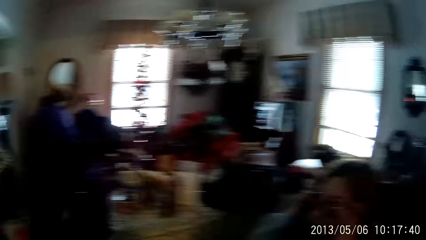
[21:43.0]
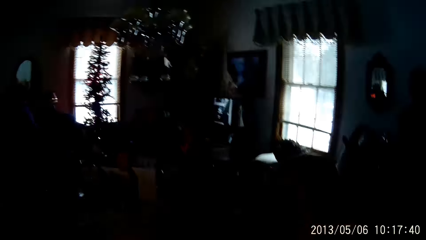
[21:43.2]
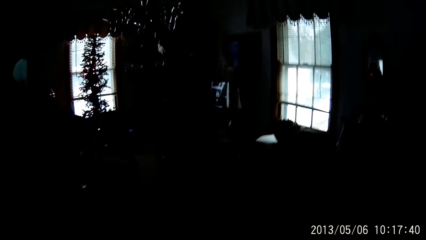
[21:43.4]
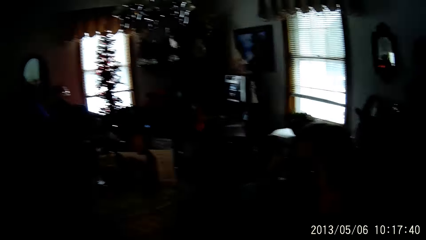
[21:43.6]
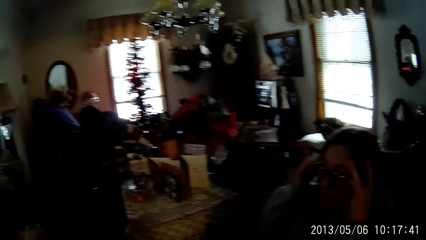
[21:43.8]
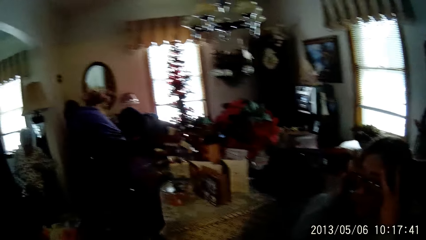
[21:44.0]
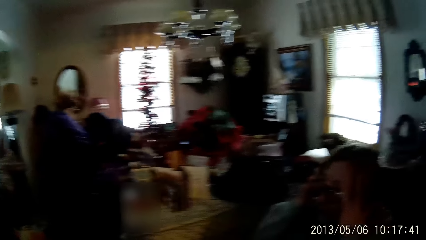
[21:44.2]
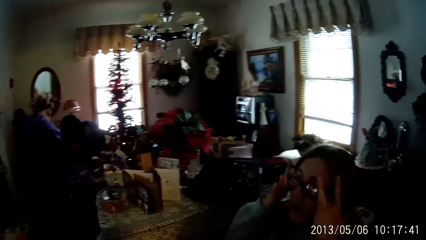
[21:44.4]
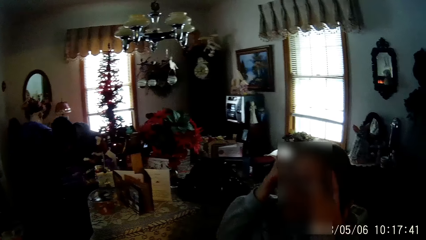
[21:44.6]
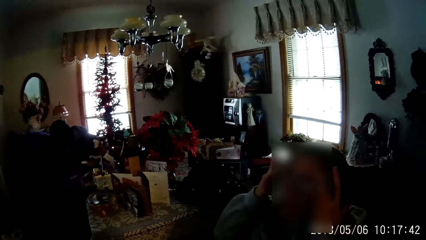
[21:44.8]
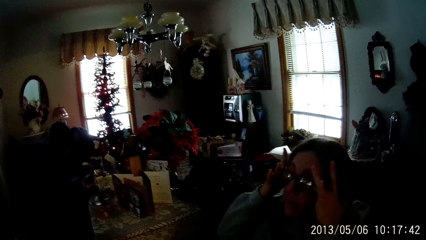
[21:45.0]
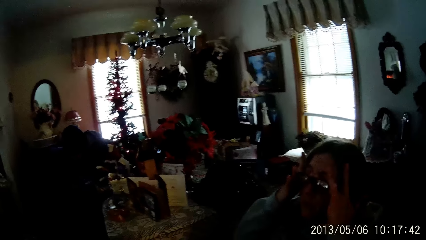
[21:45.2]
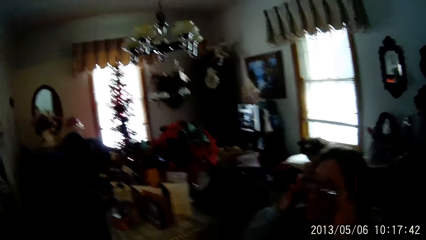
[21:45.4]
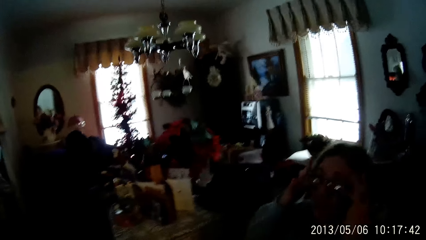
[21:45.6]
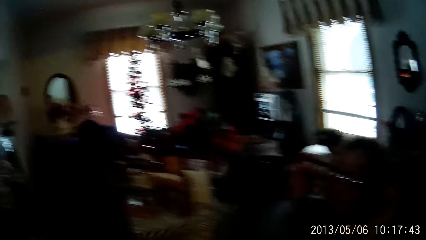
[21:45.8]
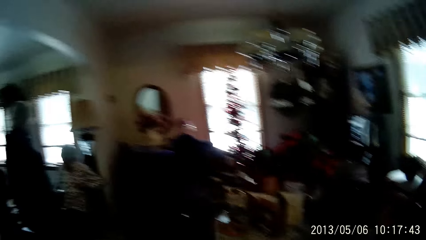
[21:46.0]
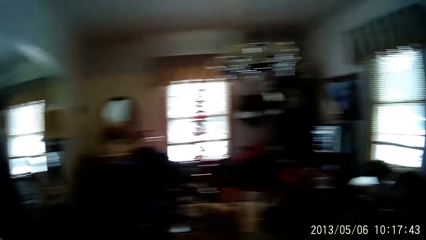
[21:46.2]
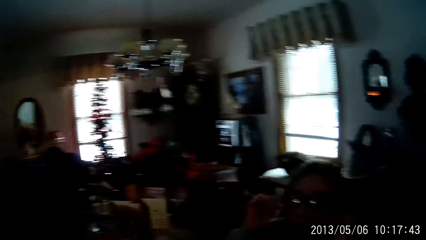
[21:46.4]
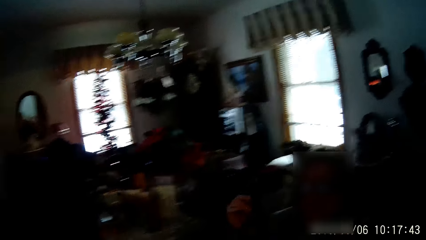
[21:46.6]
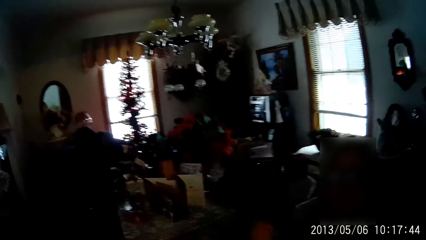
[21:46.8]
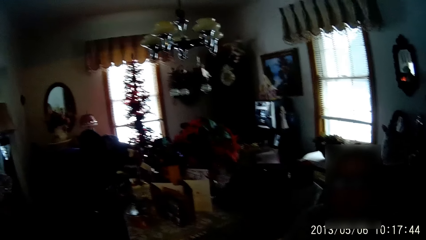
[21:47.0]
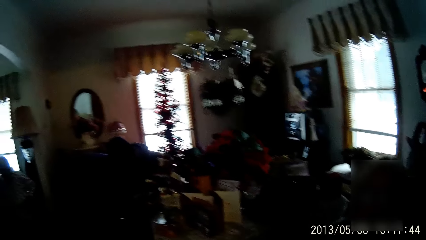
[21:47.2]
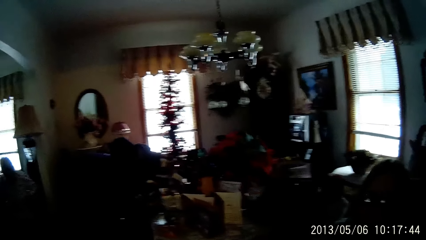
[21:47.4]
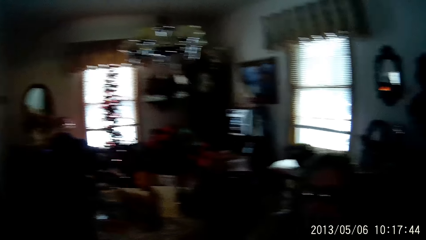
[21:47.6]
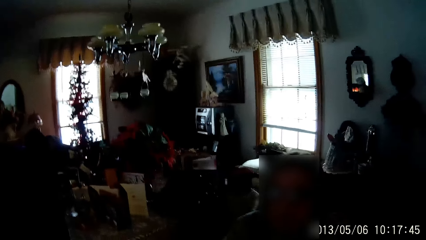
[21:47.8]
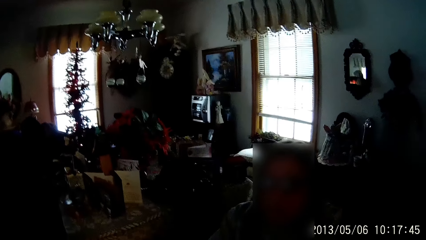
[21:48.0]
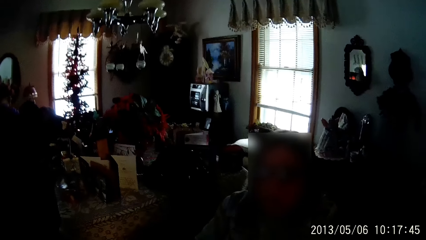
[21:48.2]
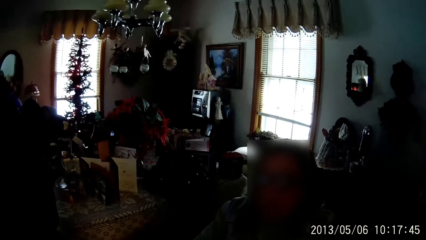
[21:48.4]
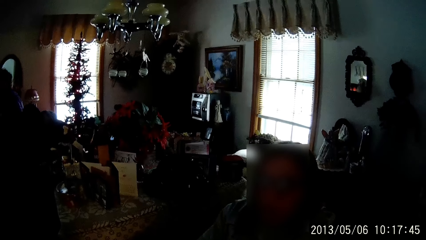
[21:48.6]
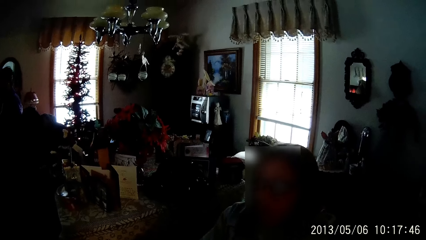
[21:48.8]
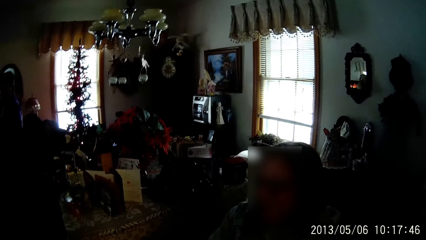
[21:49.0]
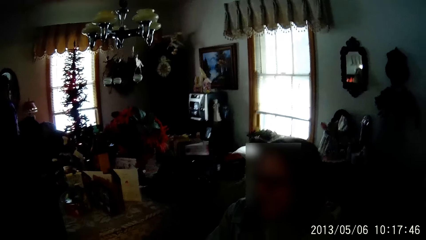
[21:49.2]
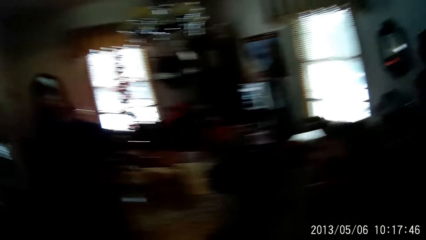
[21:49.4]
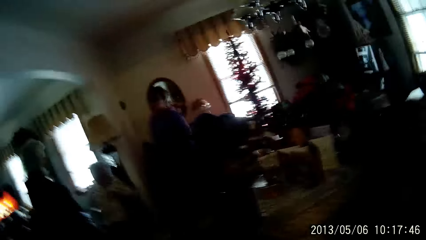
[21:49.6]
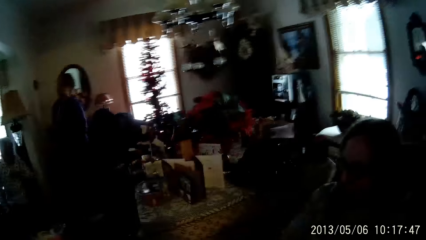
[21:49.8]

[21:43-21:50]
A woman touches her eyeglasses with both hands.

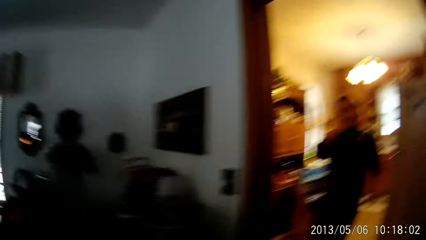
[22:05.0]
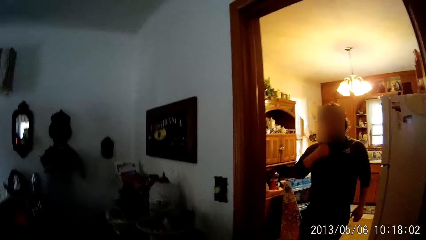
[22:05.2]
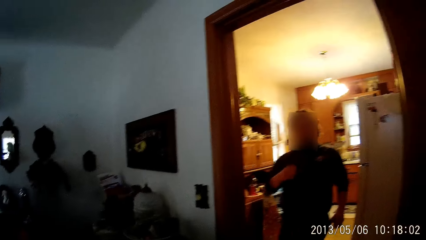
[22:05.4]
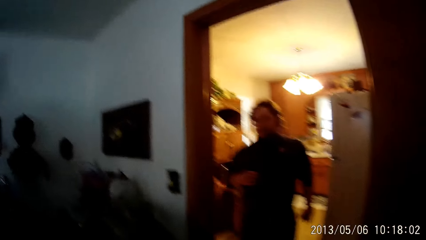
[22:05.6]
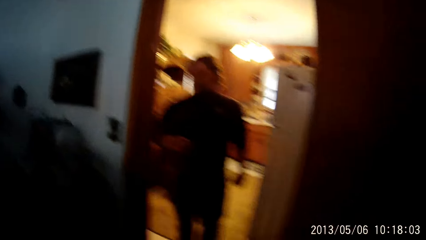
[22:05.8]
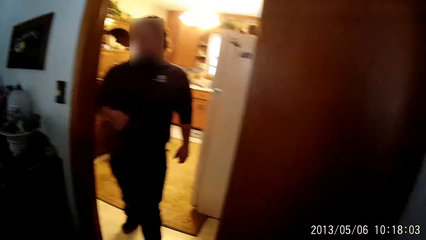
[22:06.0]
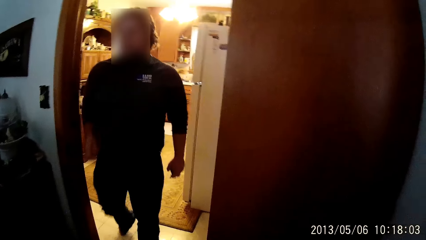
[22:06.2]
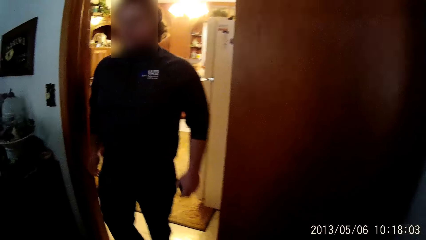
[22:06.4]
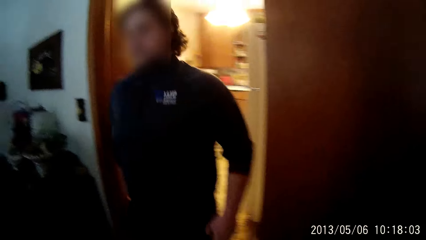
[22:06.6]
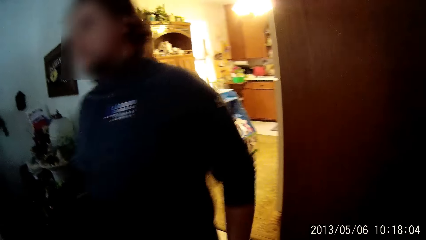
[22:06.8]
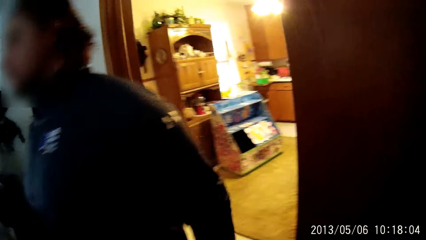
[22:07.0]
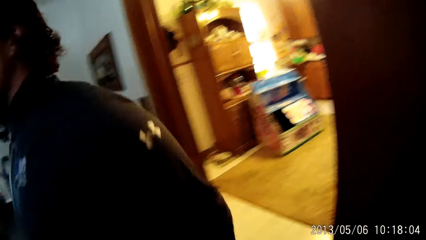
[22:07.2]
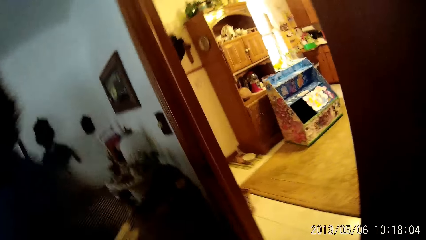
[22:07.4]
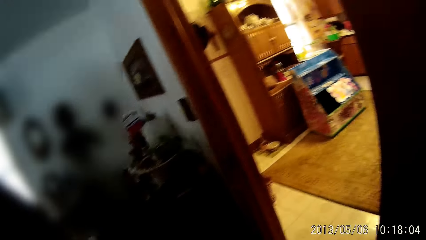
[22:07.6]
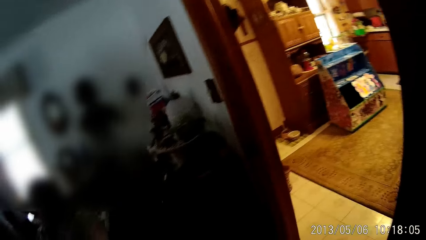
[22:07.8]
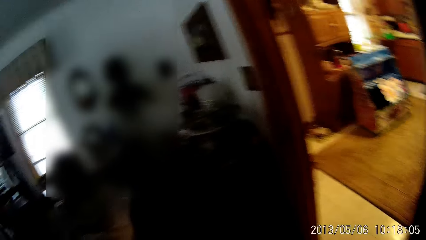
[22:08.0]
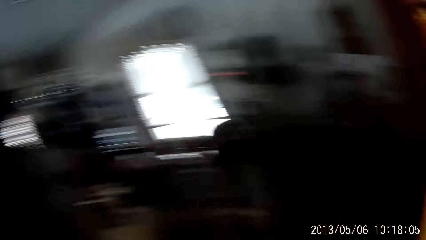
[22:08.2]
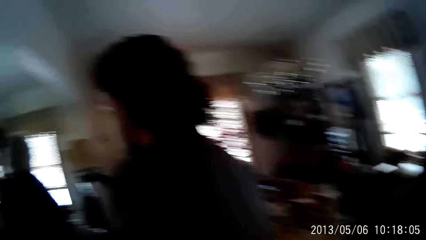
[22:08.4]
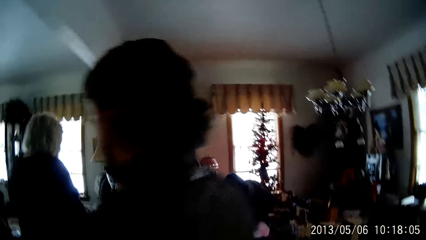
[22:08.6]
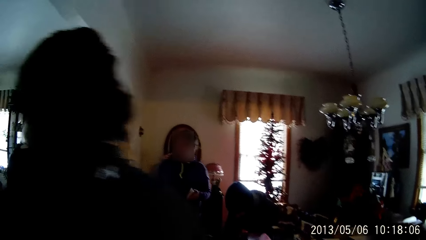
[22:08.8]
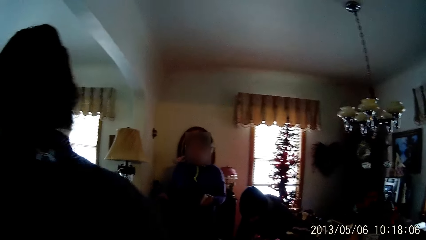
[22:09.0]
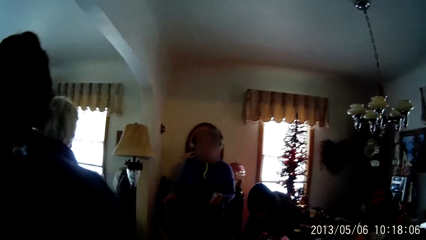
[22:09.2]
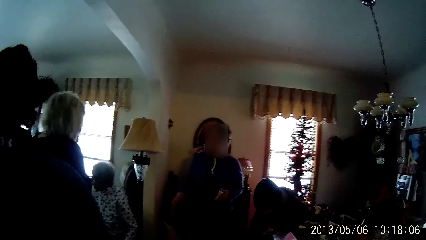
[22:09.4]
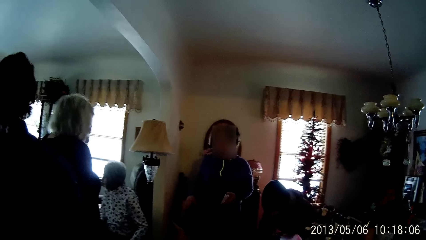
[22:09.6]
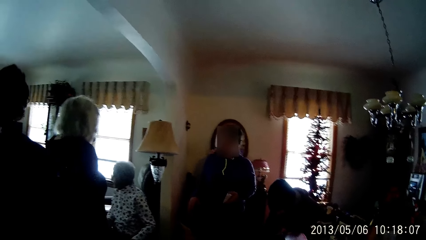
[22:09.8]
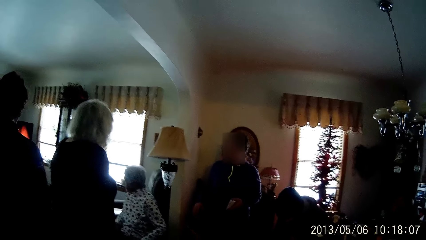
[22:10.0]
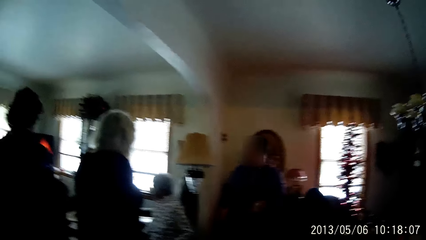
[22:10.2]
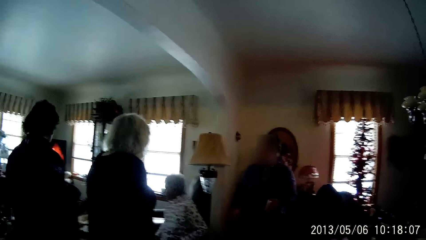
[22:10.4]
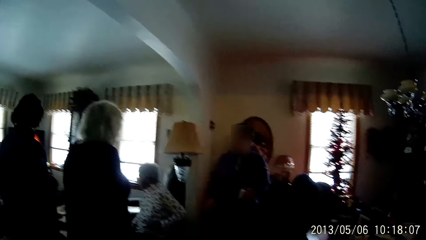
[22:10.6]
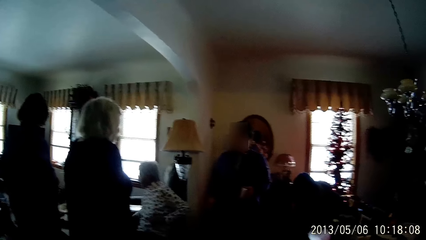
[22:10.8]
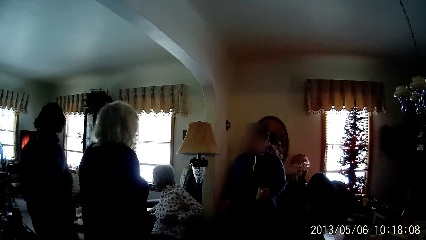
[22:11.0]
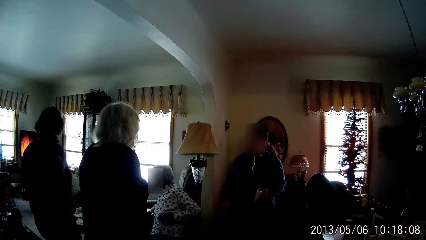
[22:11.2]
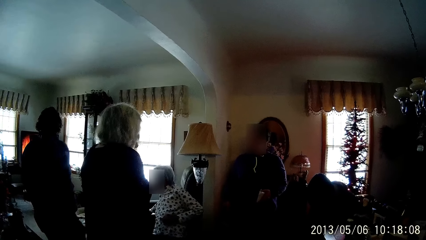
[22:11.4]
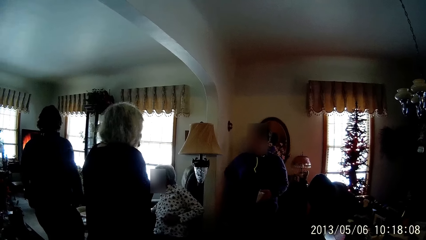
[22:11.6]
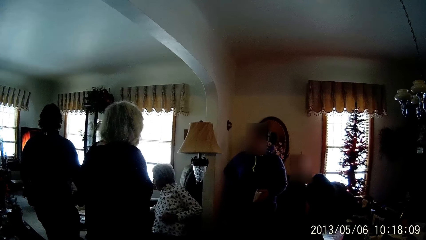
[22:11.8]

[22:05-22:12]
A man walks past the camera wearer.

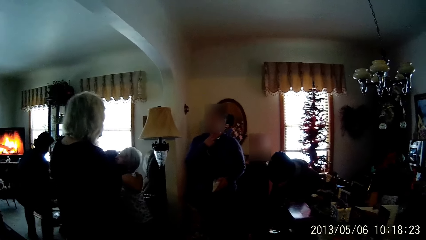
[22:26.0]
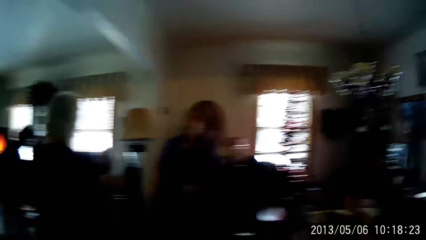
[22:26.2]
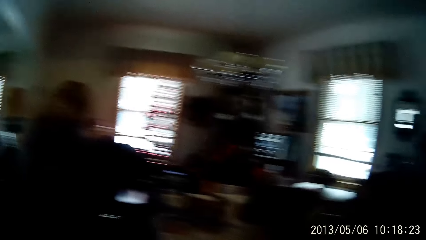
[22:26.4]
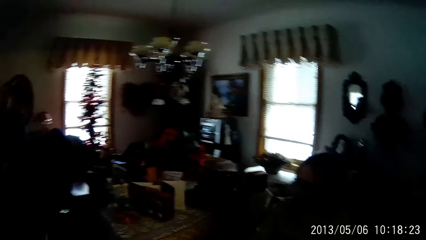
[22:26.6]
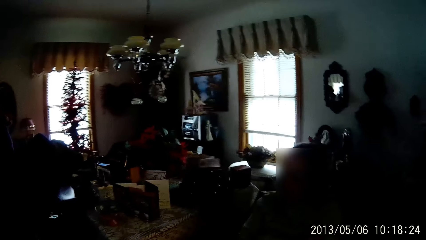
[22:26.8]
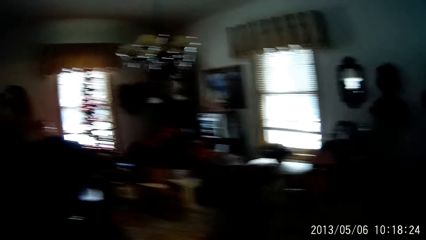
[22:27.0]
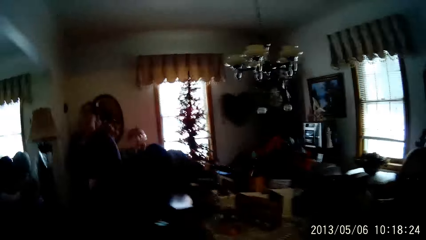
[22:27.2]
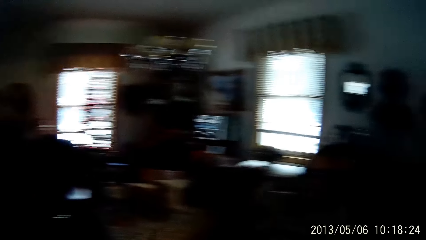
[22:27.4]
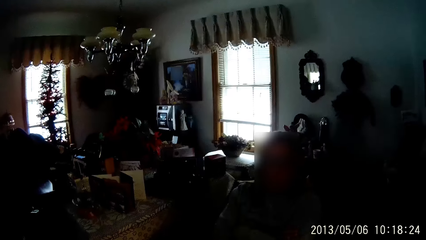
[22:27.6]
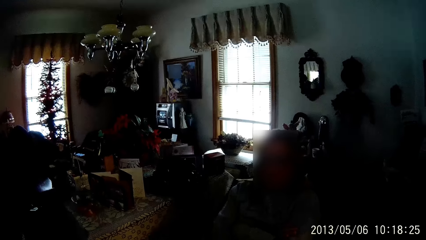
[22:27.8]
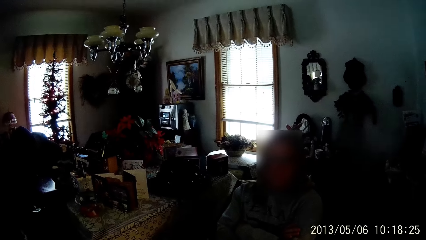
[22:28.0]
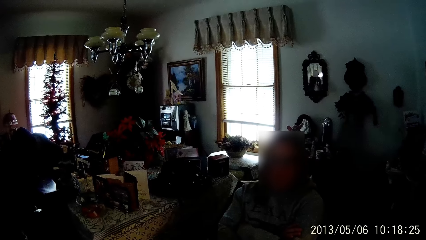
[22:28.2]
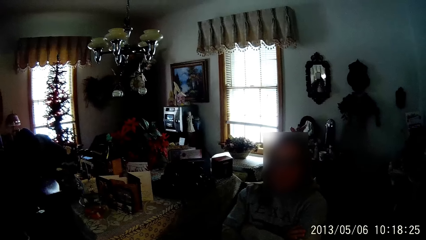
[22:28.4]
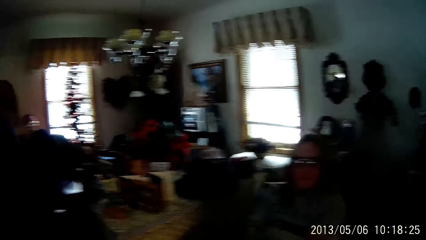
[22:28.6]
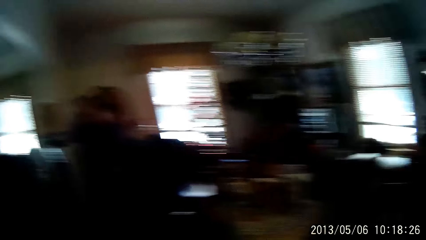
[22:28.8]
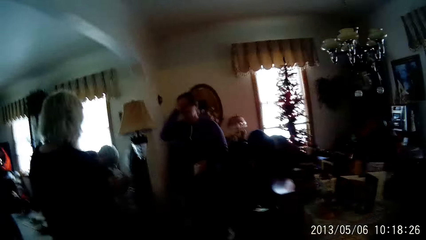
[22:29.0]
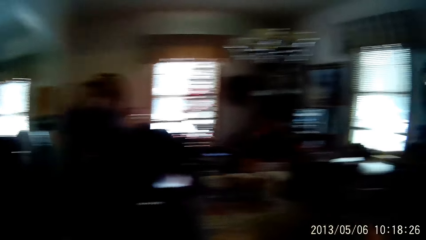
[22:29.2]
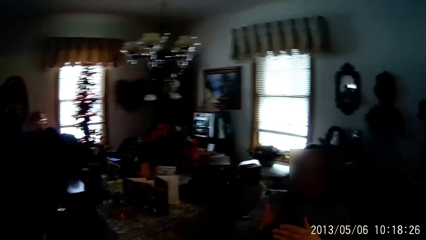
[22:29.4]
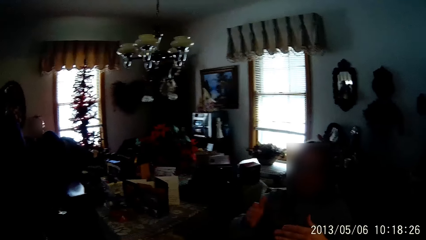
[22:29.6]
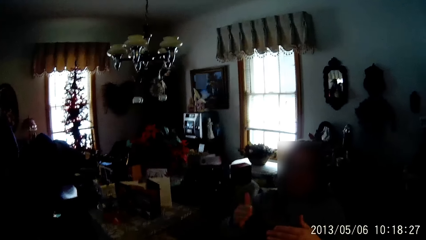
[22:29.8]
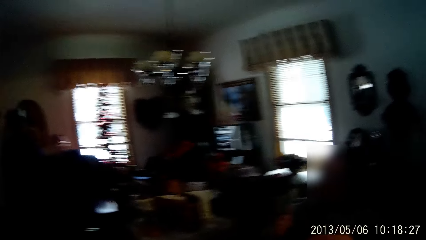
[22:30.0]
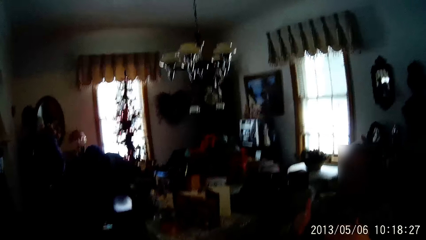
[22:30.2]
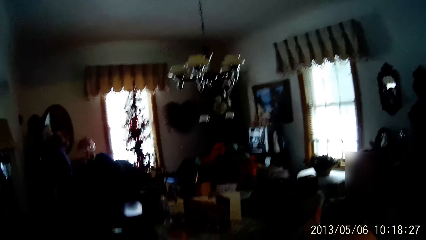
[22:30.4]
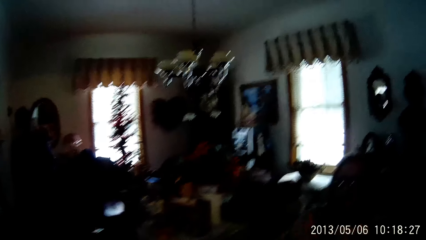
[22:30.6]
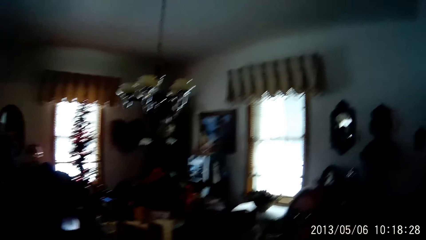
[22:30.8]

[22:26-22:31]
The camera wearer looks around.
